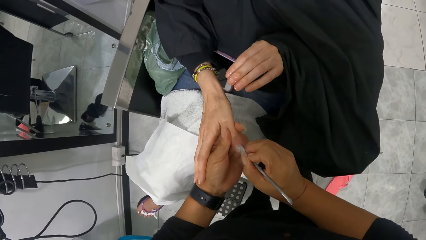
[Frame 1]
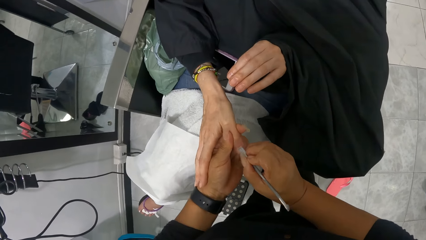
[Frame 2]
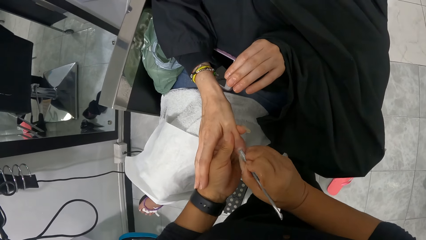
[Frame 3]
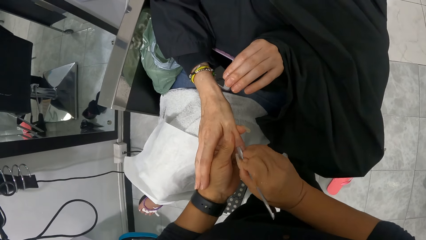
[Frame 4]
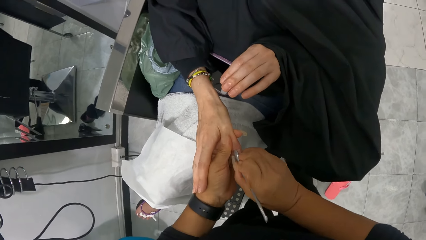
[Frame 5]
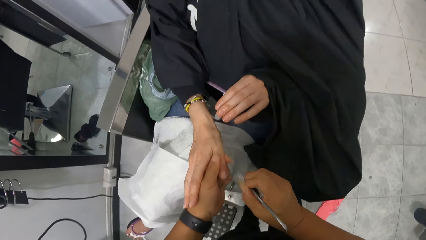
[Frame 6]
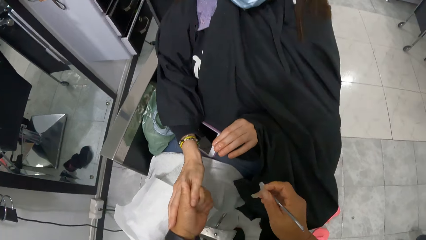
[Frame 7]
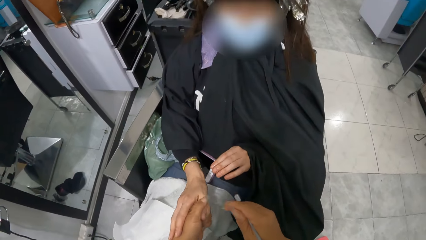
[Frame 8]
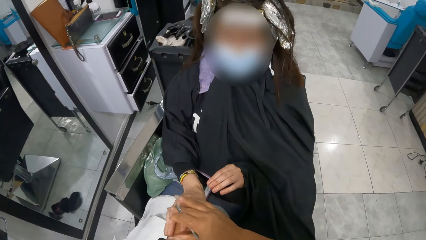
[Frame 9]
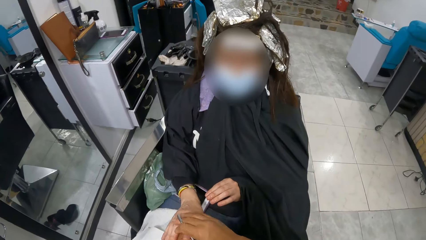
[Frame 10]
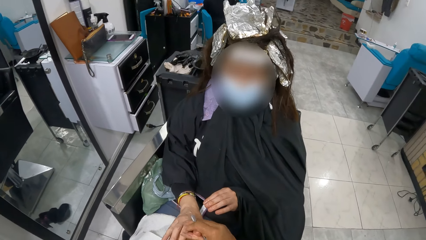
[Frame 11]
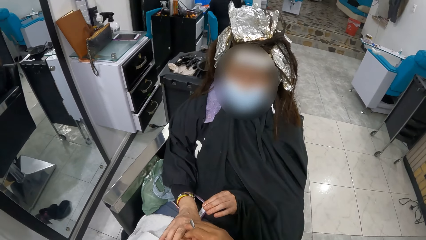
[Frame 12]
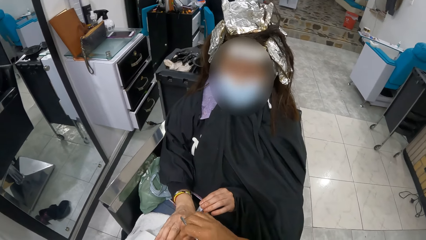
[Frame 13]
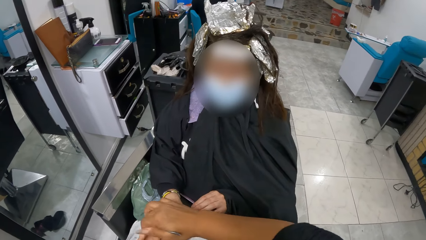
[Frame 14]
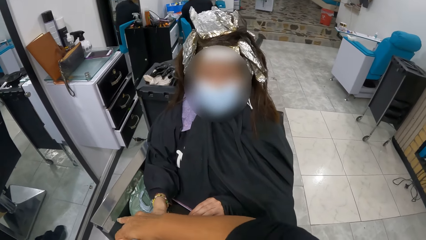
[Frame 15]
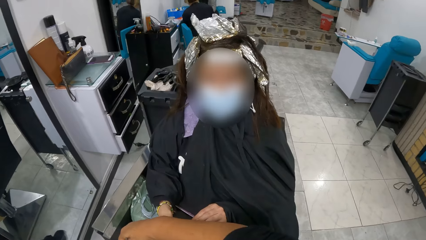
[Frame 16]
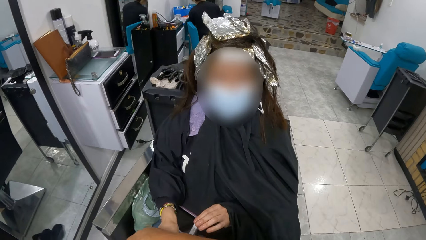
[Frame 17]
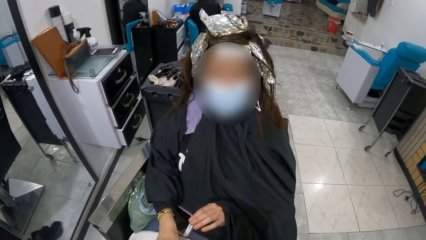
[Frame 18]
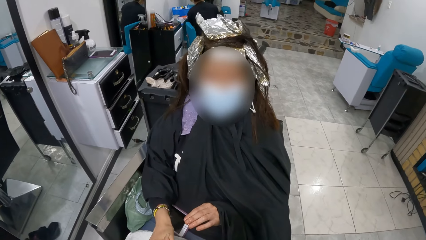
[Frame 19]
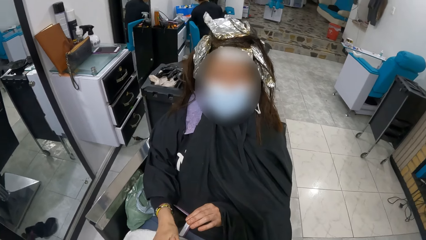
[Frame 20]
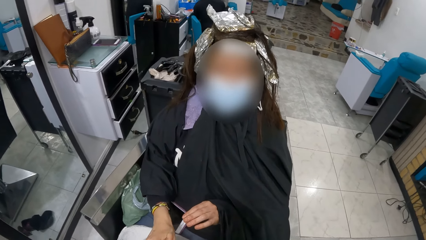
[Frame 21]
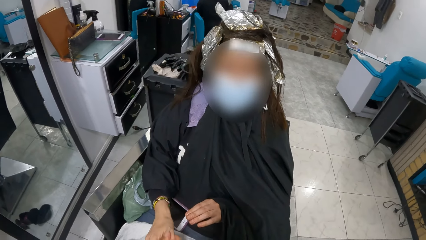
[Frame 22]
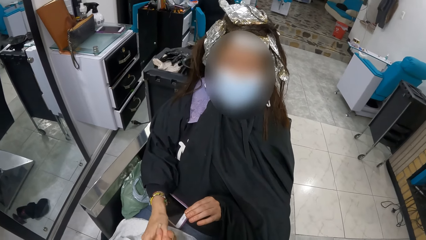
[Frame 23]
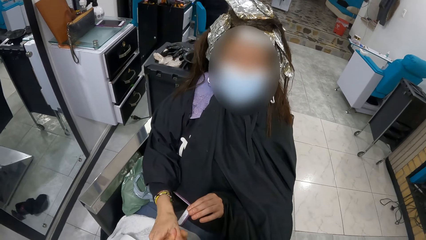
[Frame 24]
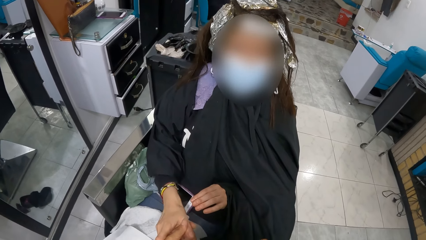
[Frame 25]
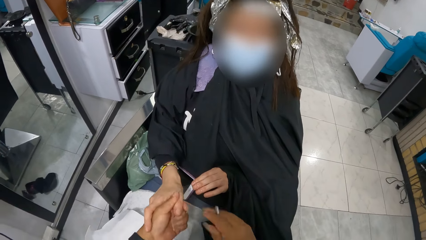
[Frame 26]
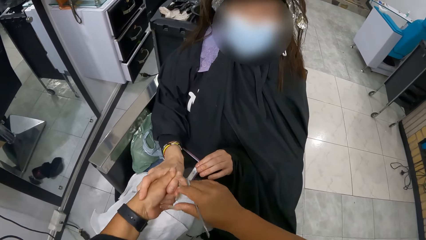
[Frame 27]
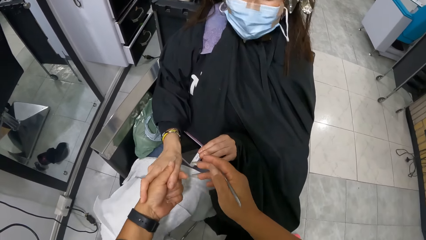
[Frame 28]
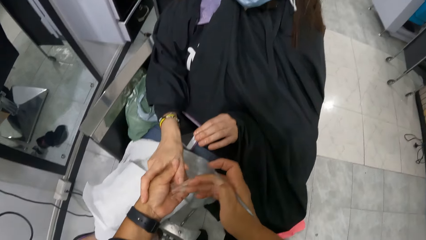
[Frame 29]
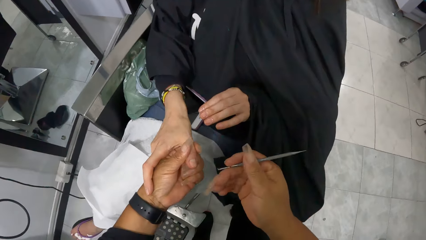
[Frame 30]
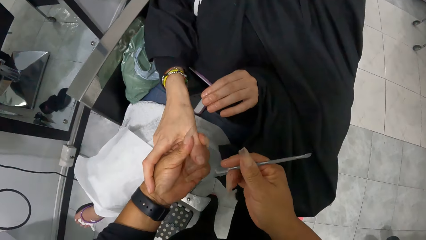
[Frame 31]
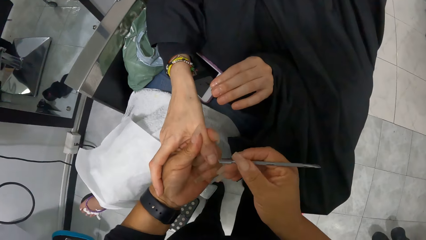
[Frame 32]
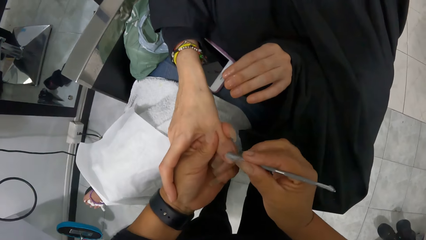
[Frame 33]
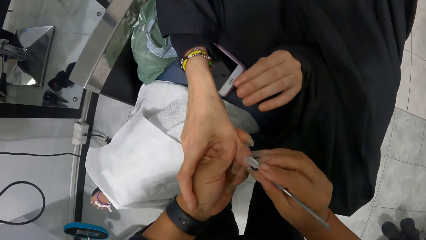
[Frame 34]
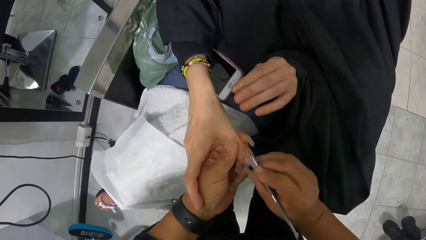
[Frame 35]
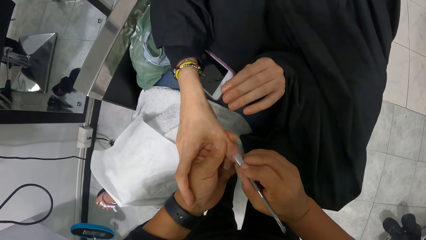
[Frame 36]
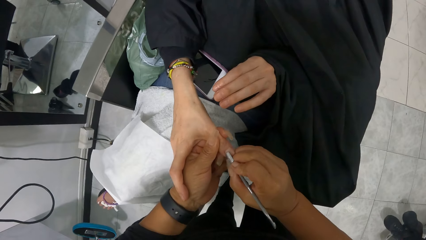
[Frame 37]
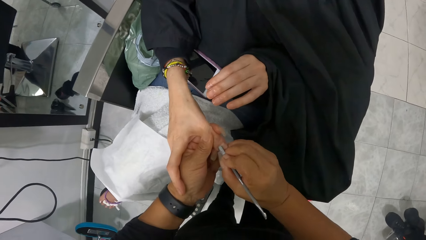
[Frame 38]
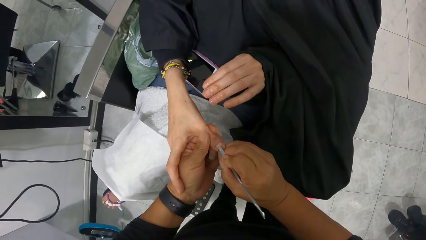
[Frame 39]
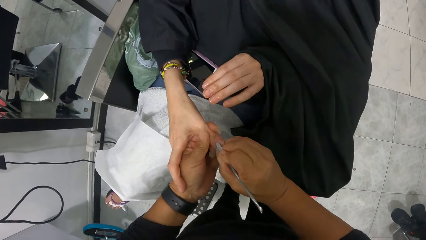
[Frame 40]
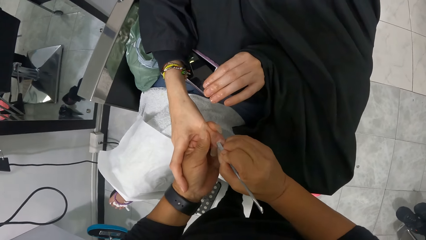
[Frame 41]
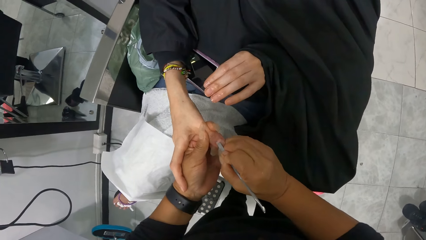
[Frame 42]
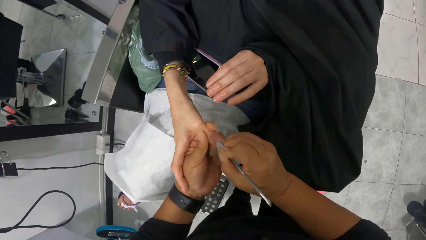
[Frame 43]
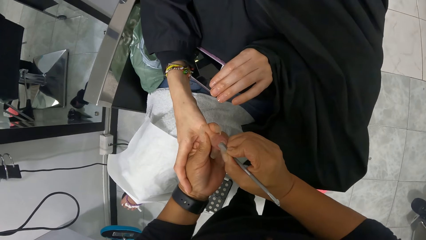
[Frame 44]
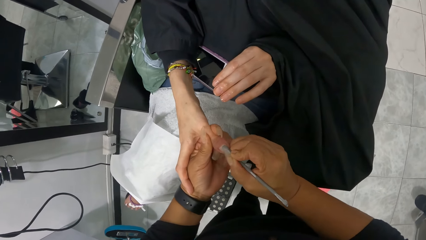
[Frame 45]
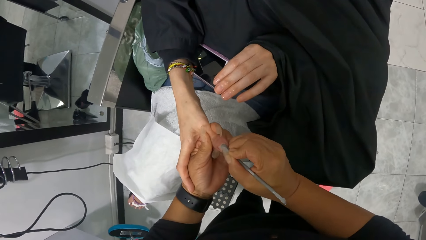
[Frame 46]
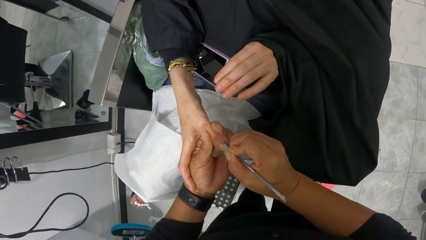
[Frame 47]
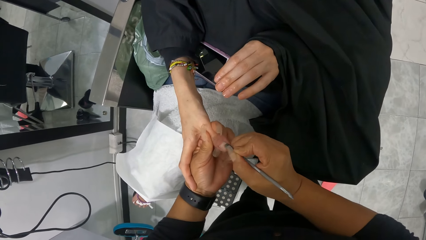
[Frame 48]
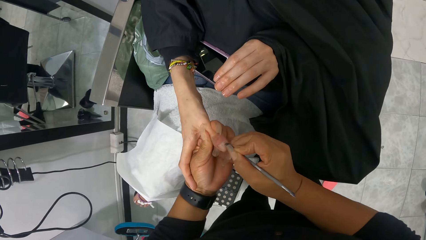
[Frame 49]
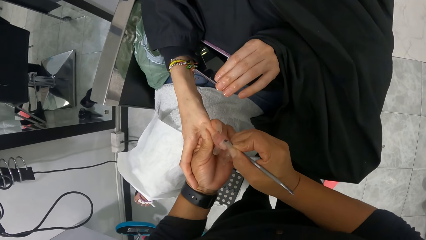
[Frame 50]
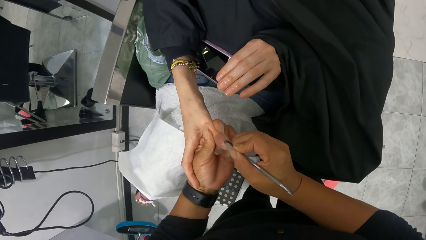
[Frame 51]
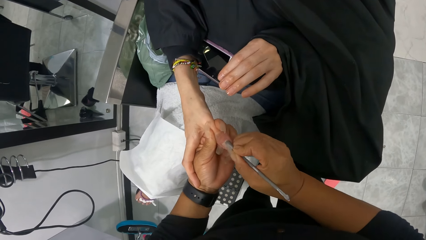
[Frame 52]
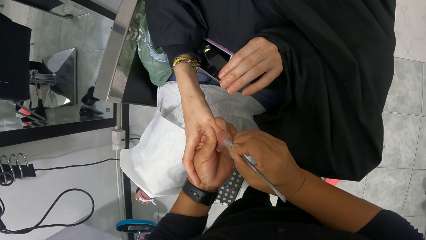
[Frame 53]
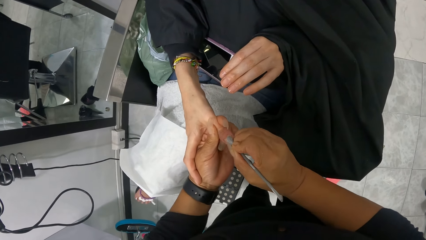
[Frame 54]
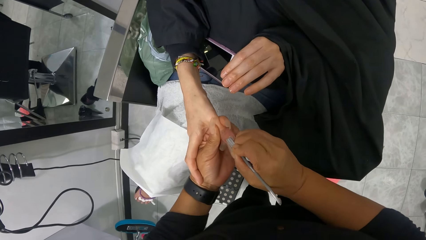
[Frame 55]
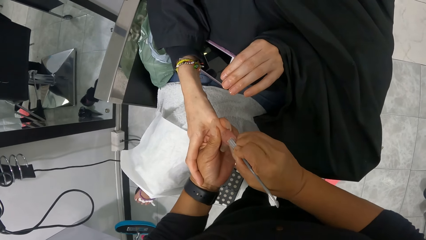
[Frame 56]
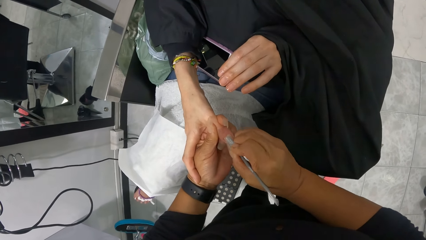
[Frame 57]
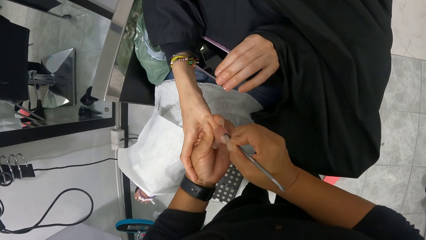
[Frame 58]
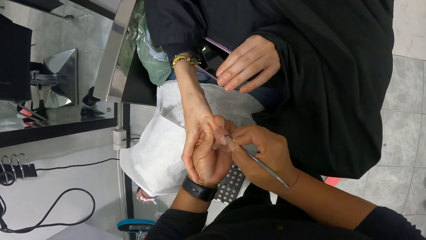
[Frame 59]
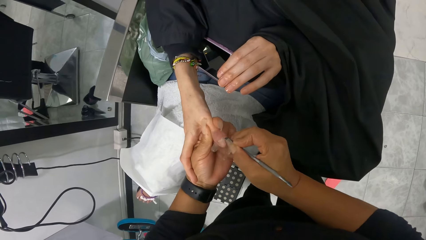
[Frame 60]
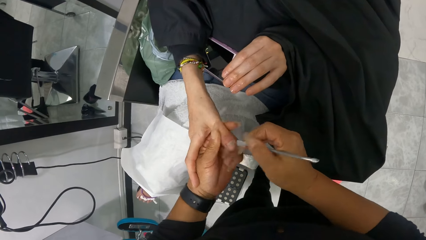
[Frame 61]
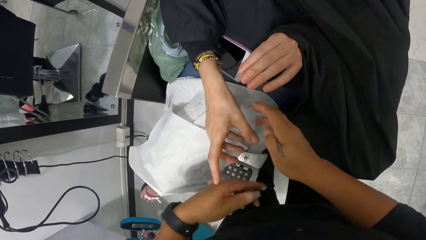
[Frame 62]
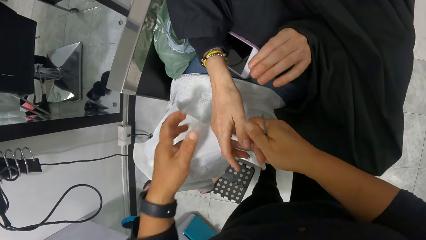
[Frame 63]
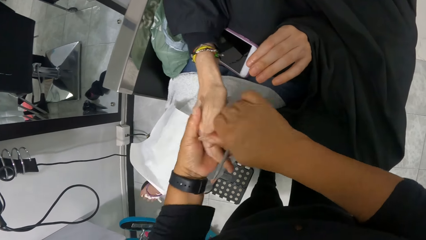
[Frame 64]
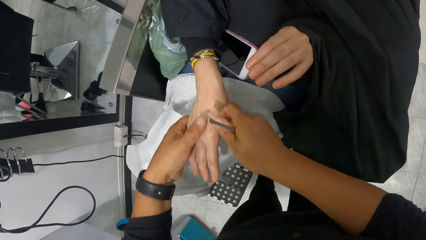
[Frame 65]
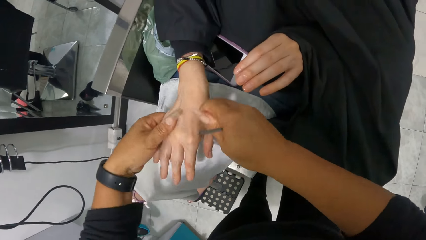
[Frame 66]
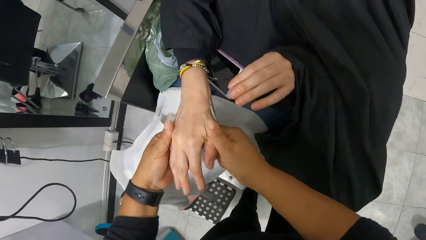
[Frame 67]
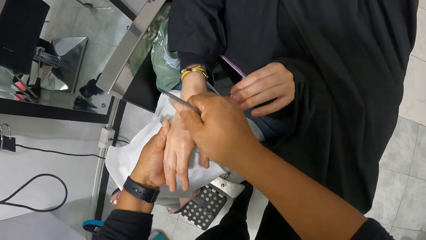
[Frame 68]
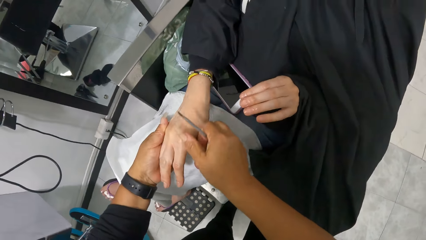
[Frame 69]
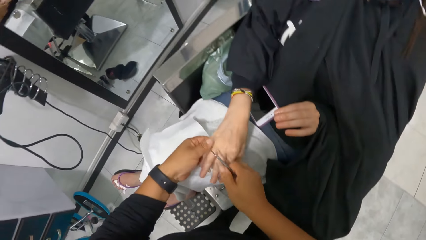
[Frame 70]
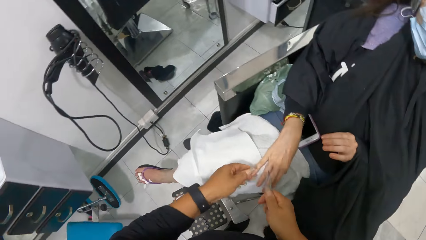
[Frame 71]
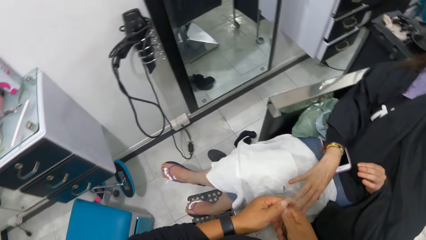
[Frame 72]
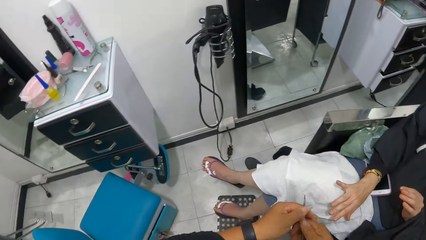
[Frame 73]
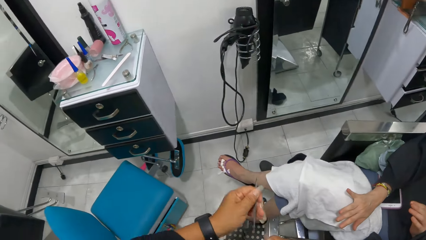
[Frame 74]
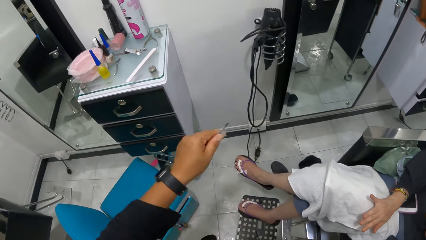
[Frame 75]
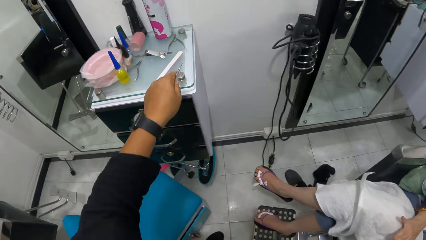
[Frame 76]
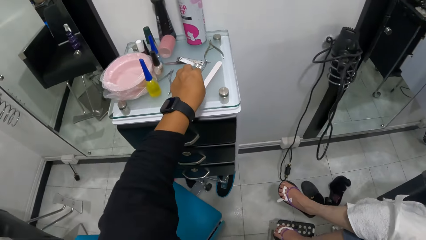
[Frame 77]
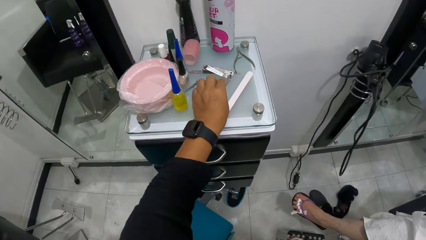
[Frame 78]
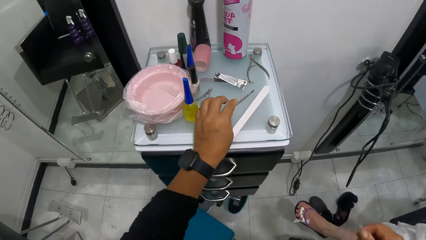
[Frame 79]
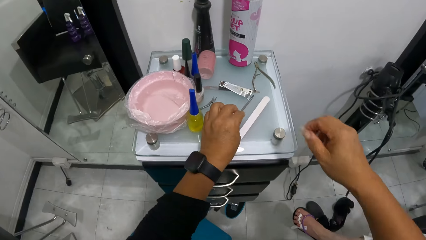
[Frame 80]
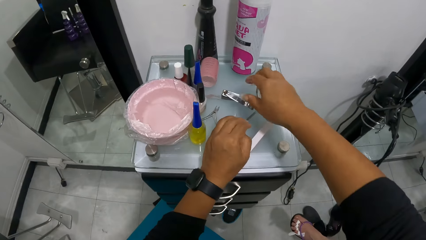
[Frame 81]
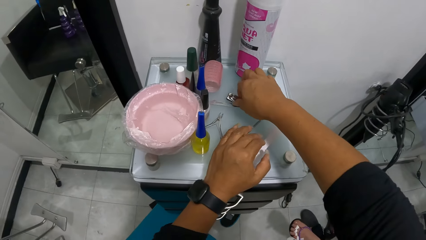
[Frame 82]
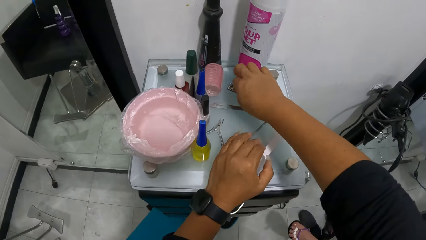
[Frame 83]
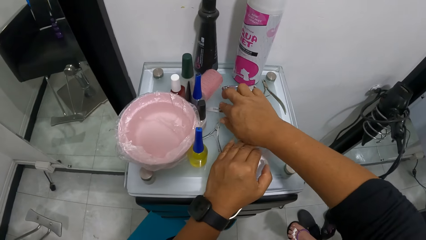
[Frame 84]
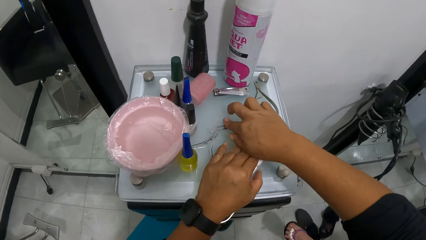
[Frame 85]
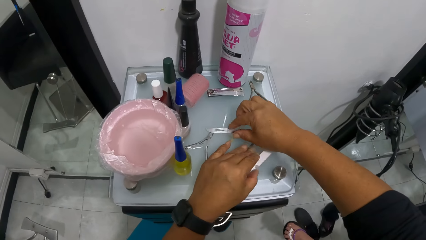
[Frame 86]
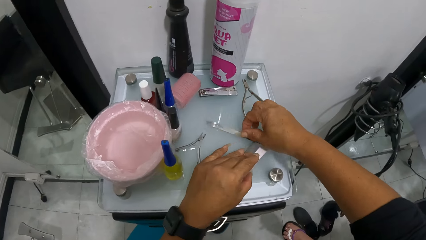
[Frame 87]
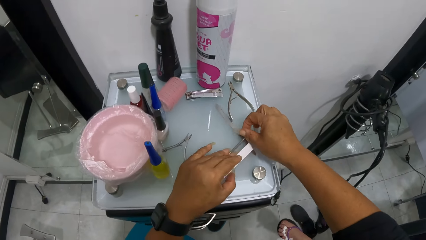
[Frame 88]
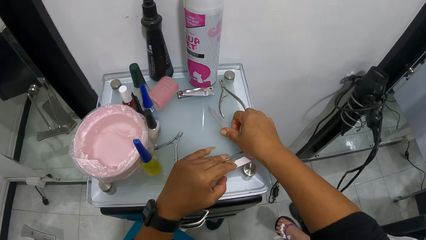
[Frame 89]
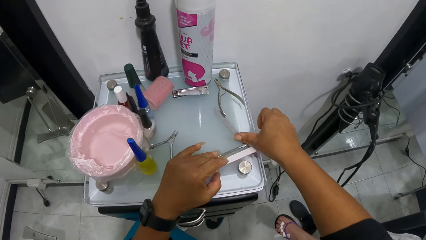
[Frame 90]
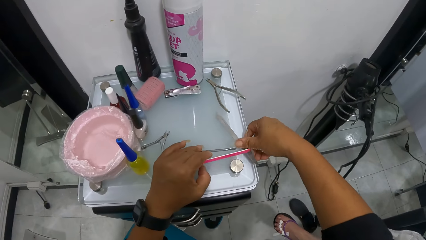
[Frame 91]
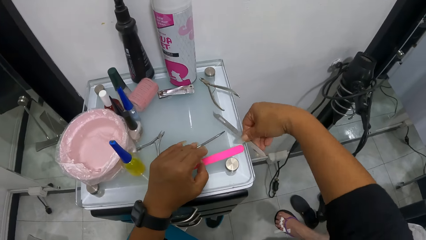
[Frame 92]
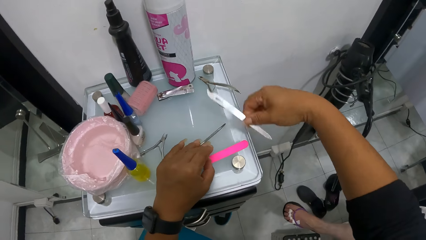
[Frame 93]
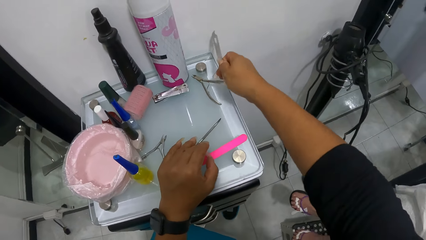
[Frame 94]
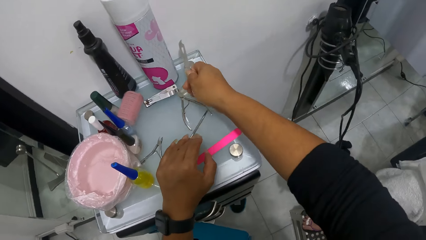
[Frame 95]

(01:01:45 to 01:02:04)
The camera wearer aligns the hand of a person. She polishes the nail of the person with a brush. She aligns the hand of the person. She drops the cuticle pusher on the drawer with her left hand. She shifts a nail cutter on the drawer with her left hand. She picks up a nail file or nail trimmer from the drawer with her right hand.
